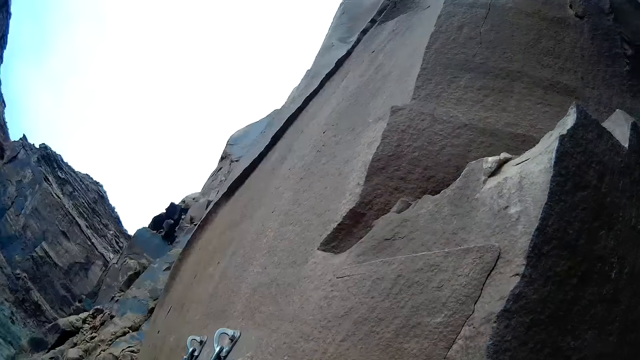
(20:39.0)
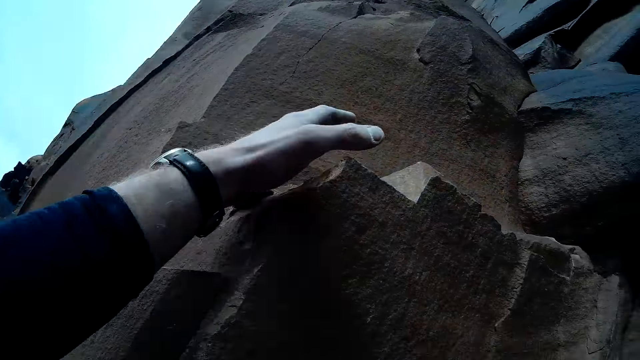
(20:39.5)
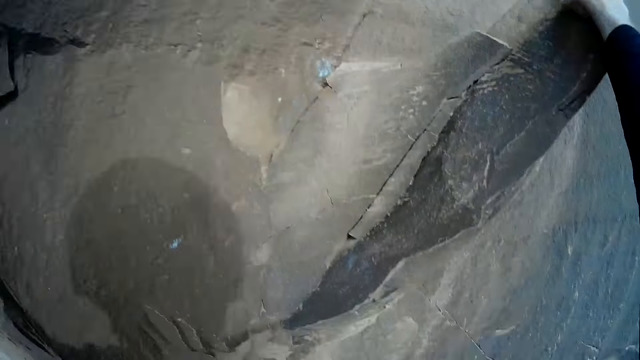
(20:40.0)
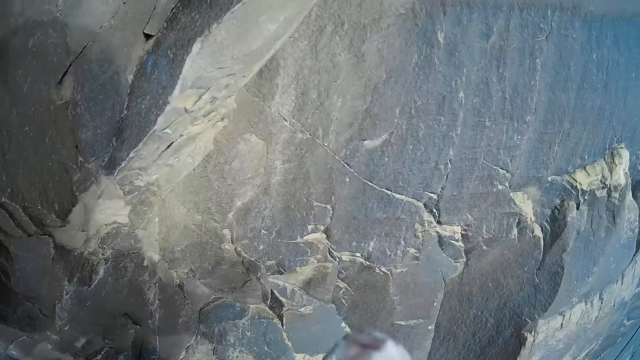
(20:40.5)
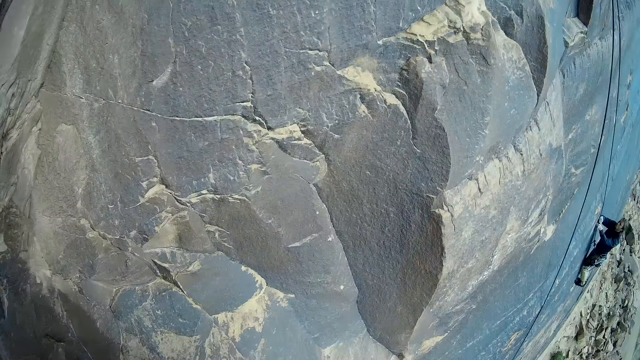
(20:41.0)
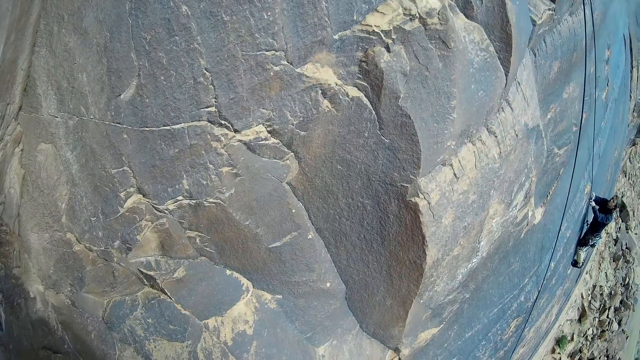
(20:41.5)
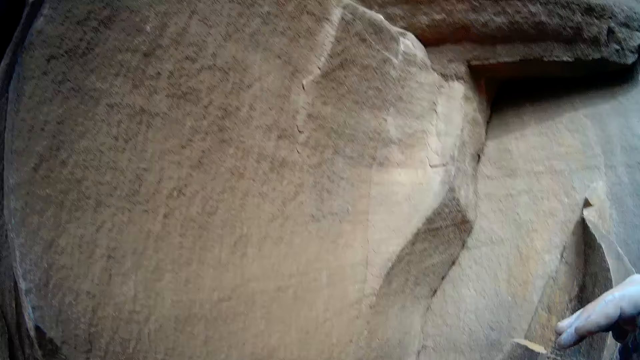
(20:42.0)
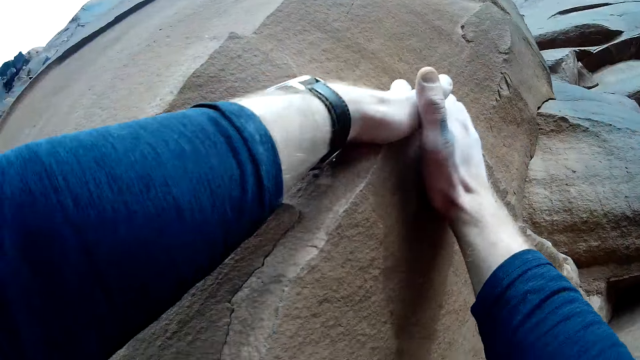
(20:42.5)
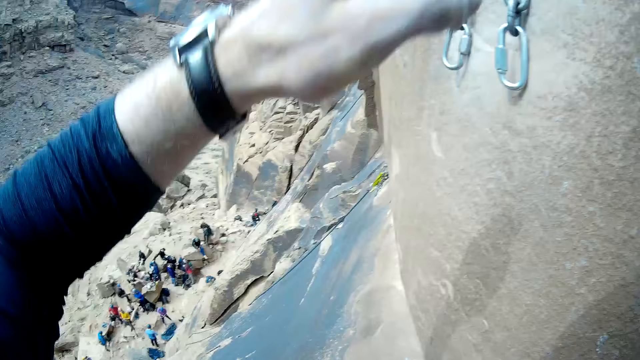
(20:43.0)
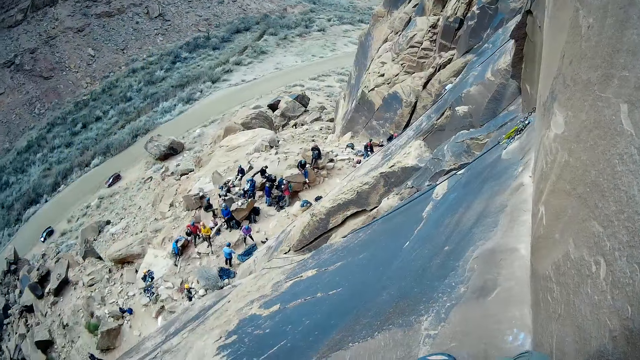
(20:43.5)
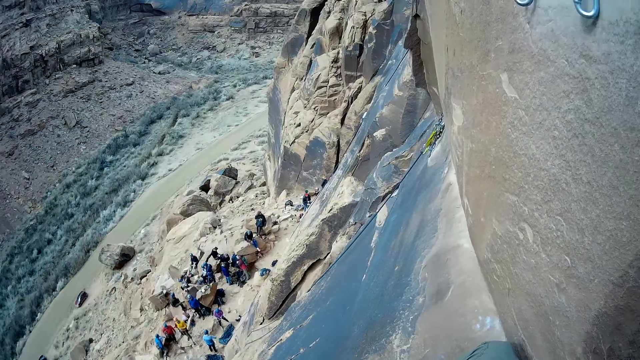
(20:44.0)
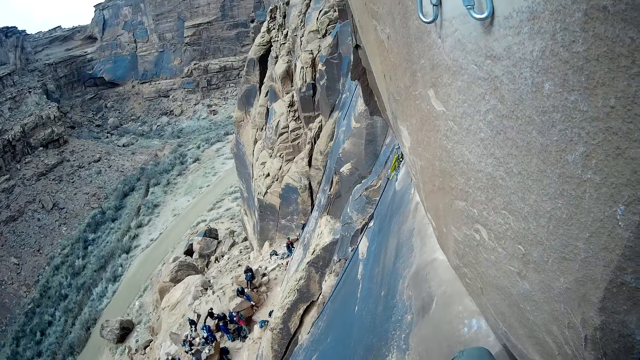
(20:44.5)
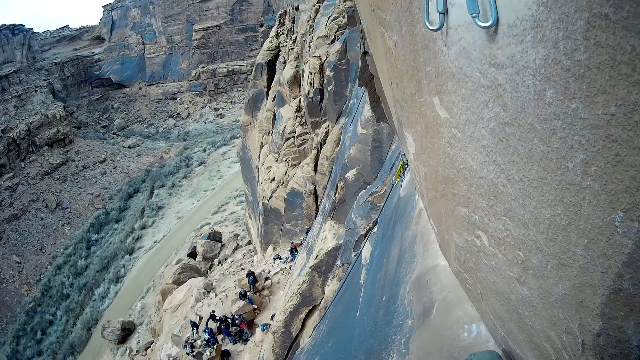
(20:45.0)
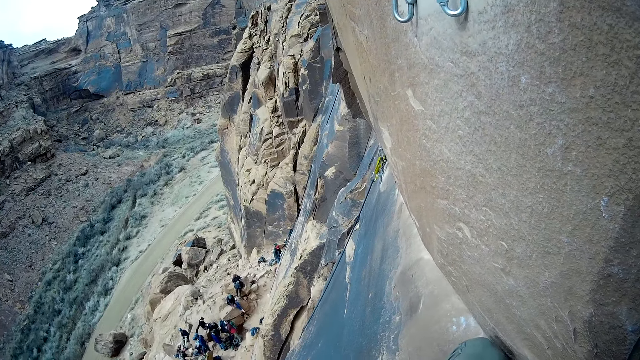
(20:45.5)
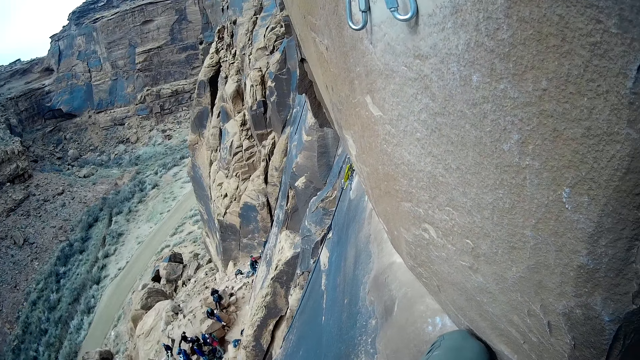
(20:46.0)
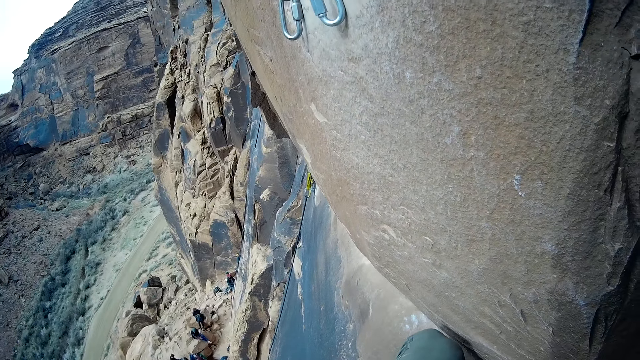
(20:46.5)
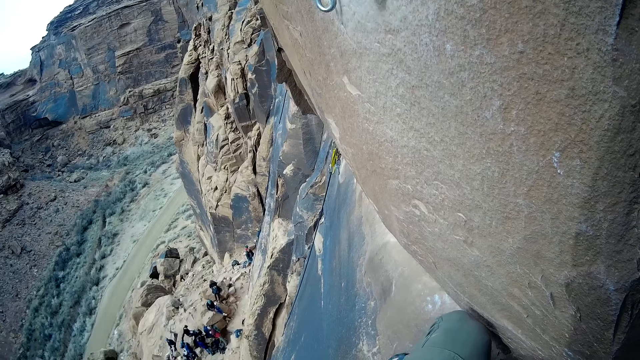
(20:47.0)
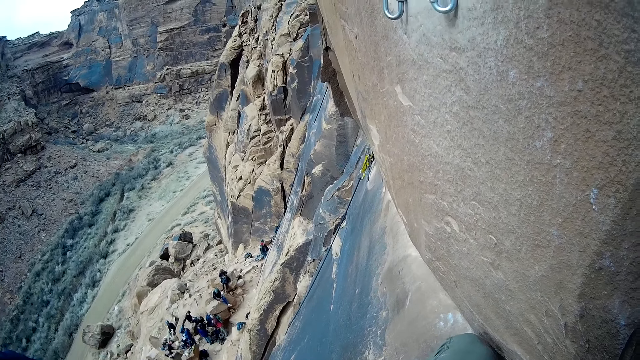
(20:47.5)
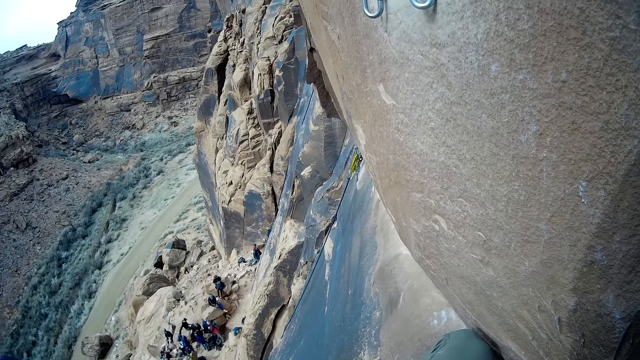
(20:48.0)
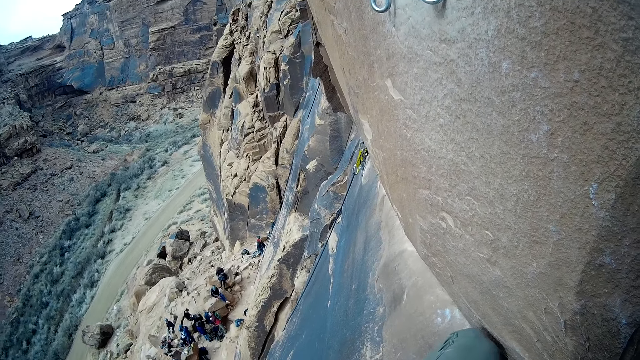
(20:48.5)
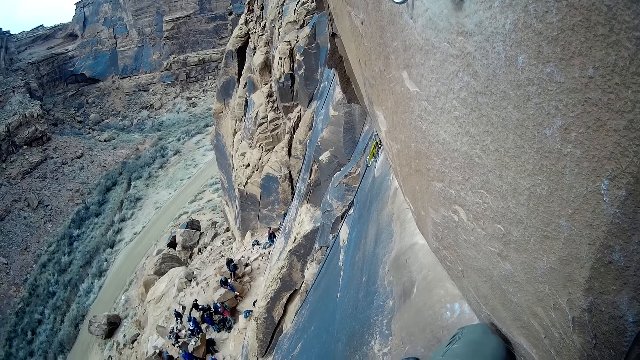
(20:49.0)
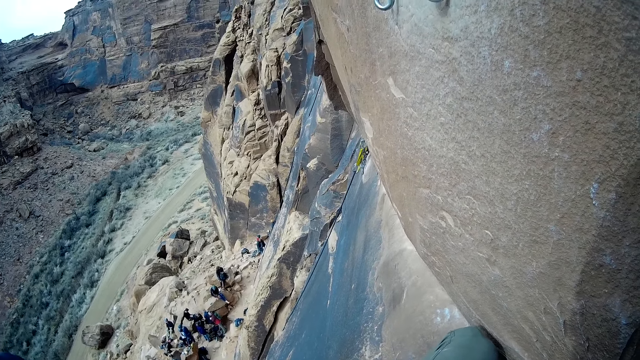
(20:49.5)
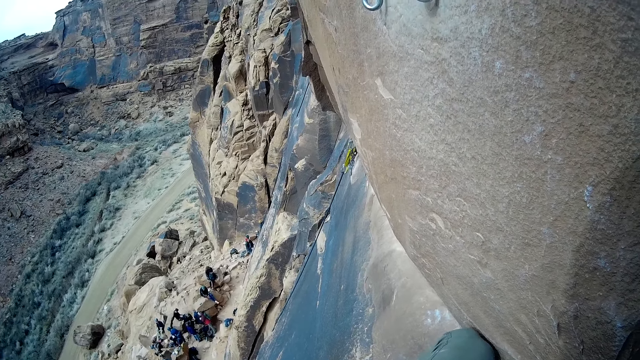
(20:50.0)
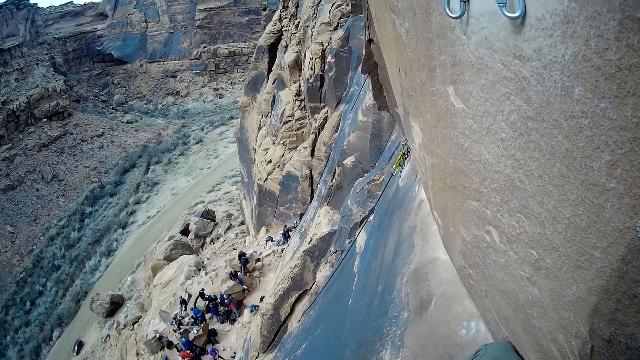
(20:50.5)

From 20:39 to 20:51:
A man climbs the mountain of rock. The camera wearer looks around the mountain of rocks.

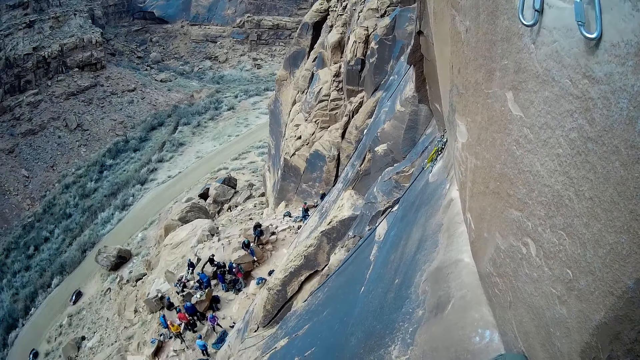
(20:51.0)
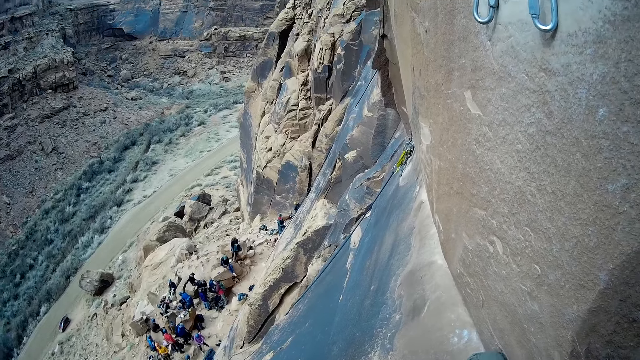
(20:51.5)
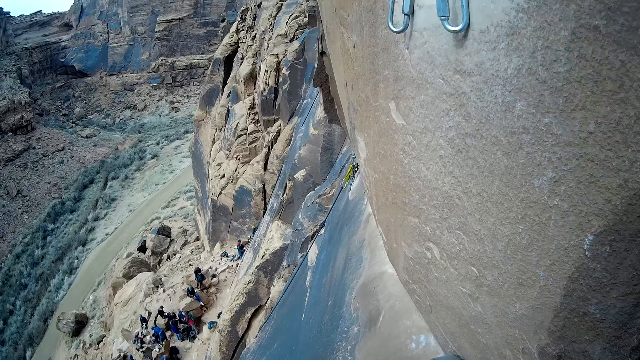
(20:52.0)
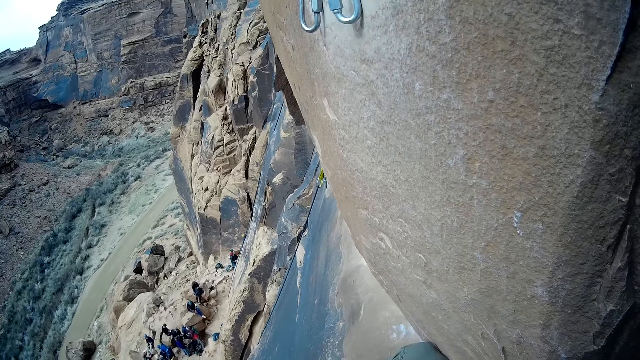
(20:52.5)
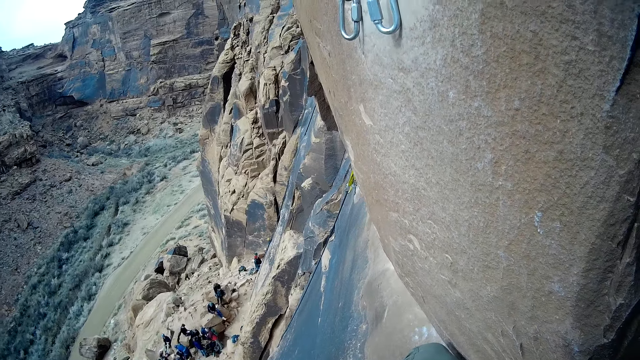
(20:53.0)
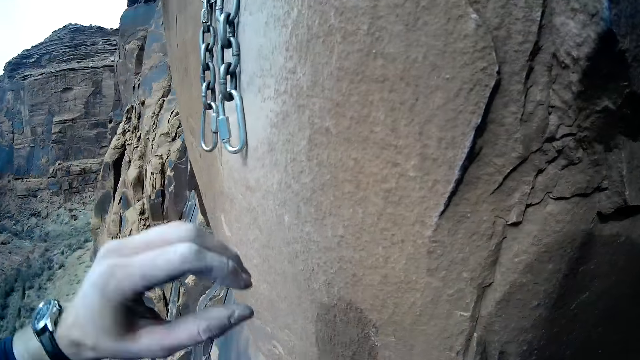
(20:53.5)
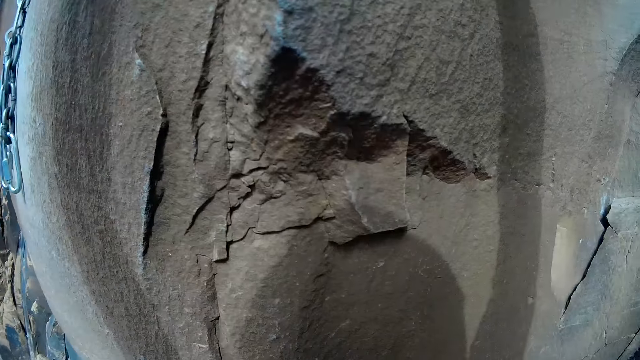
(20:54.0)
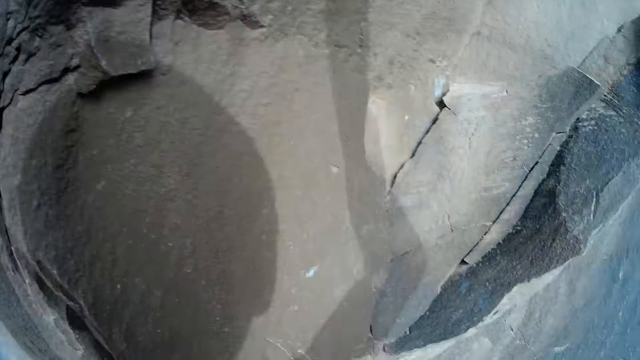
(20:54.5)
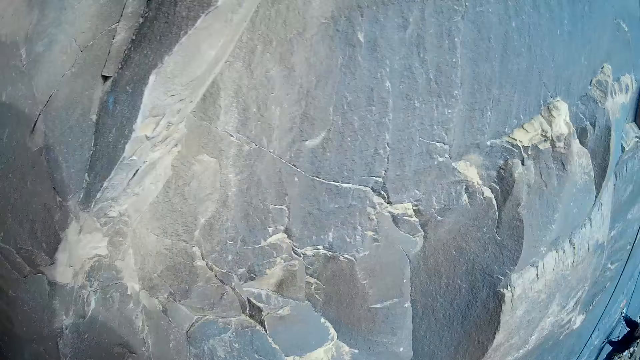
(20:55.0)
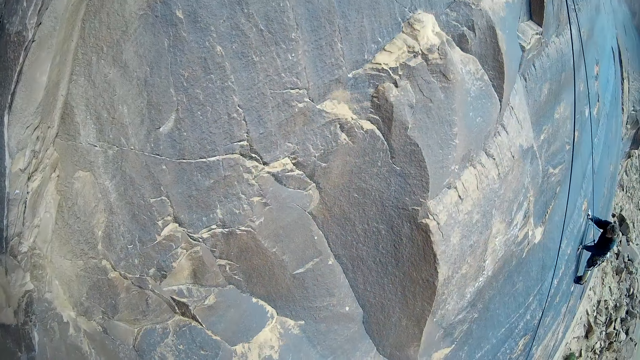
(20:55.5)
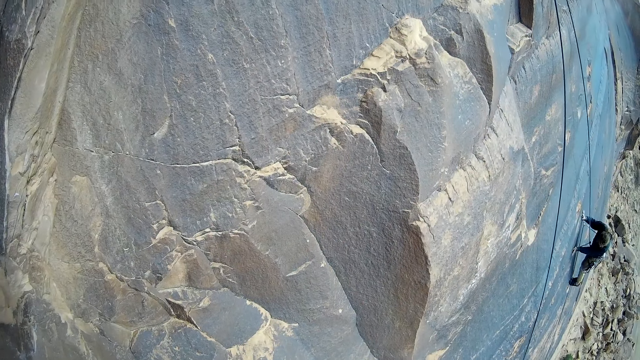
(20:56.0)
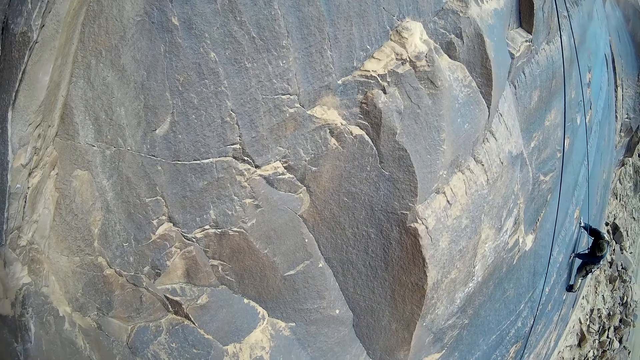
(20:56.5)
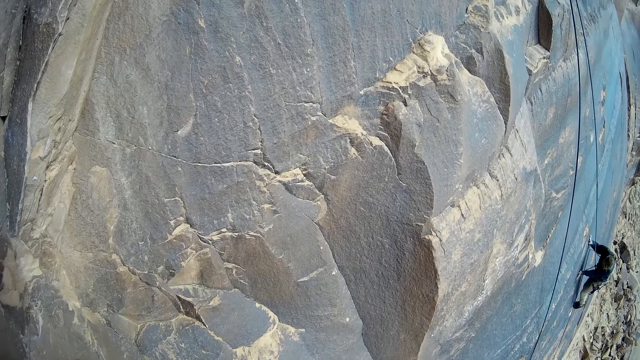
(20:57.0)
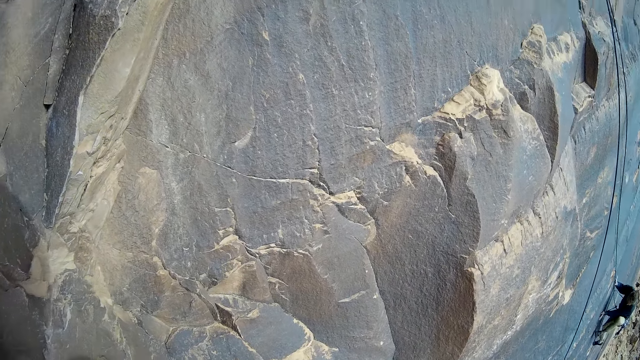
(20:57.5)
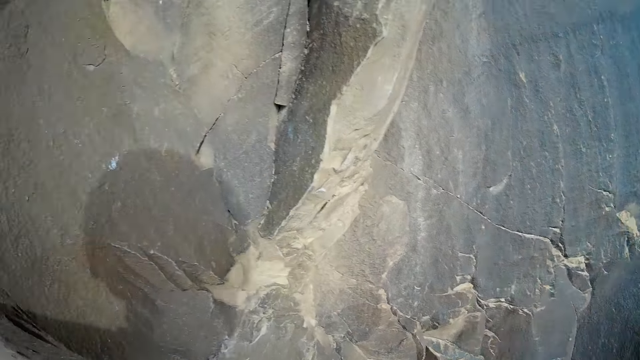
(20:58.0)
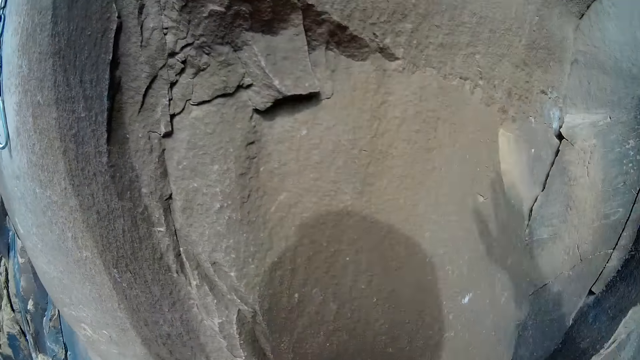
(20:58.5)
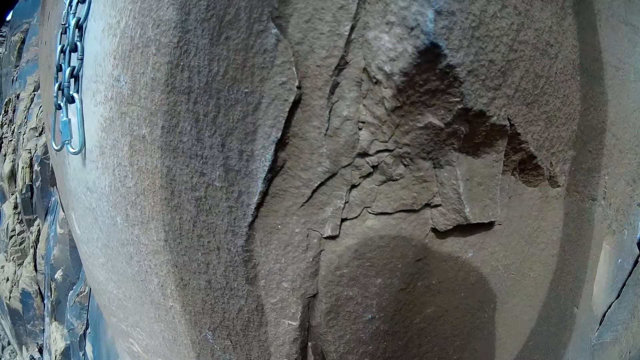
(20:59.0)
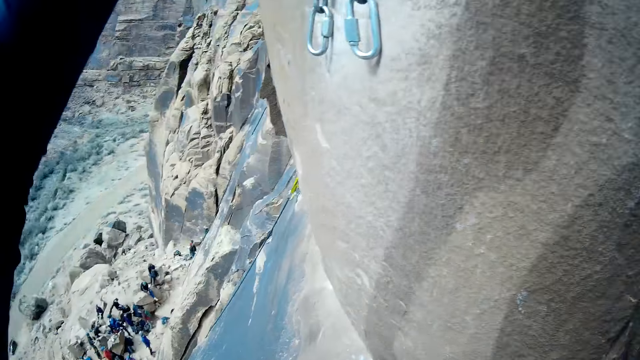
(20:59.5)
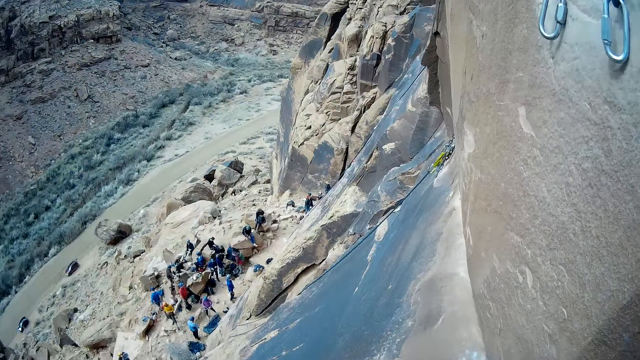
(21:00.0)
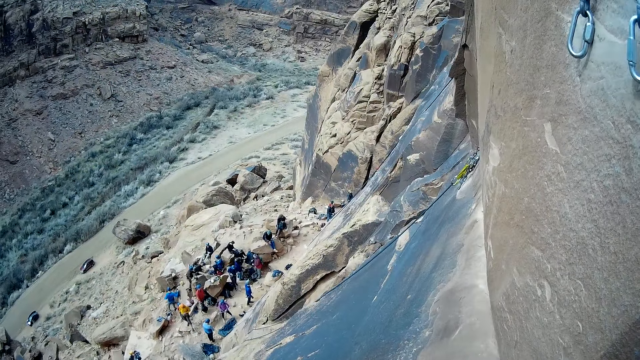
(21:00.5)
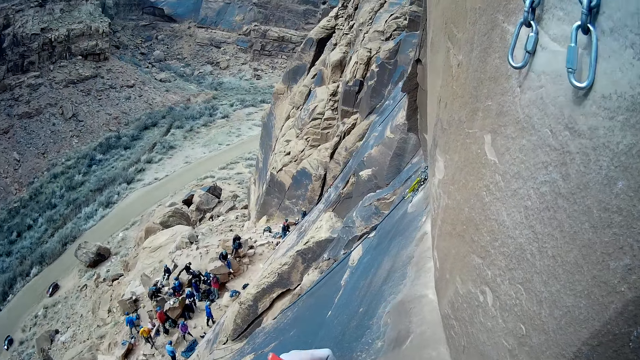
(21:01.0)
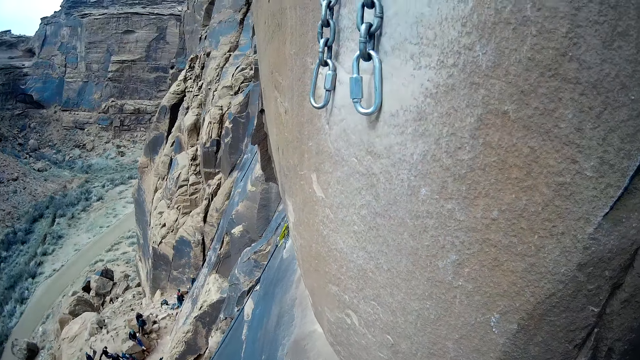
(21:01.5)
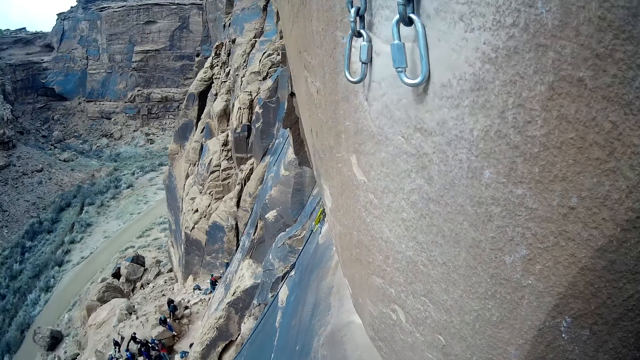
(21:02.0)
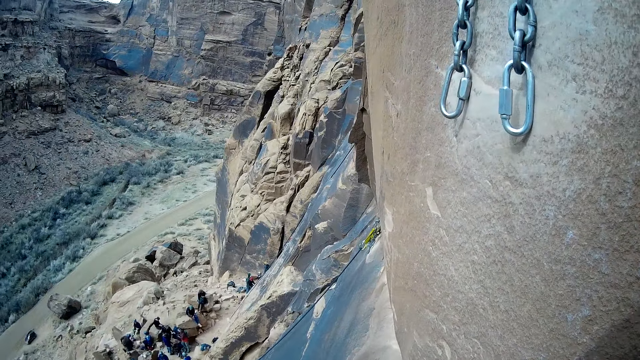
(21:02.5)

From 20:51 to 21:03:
A man climbs the mountain of rock. The camera wearer looks around the mountain of rocks.
